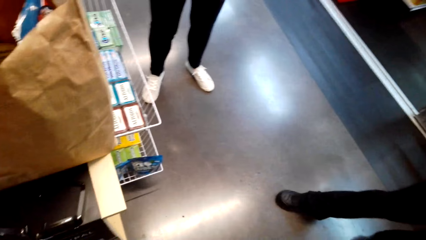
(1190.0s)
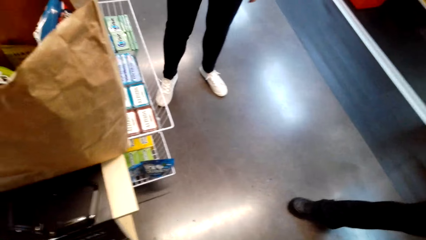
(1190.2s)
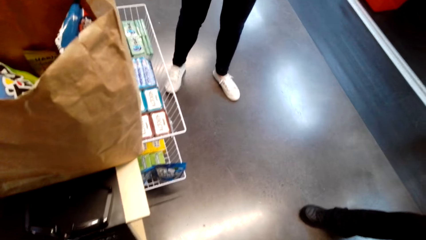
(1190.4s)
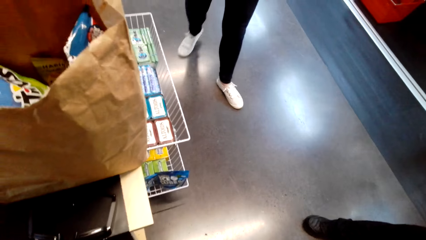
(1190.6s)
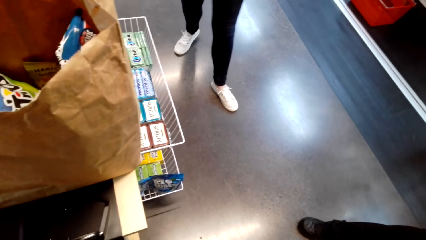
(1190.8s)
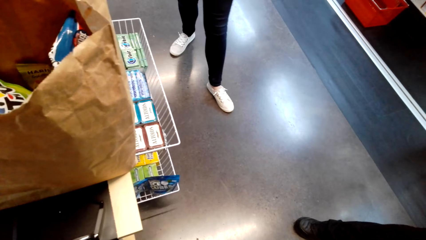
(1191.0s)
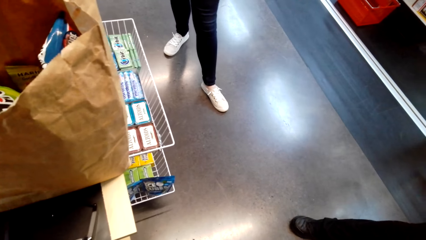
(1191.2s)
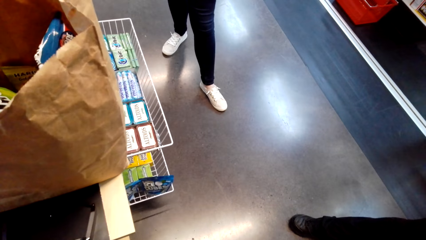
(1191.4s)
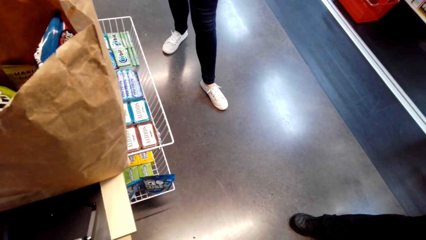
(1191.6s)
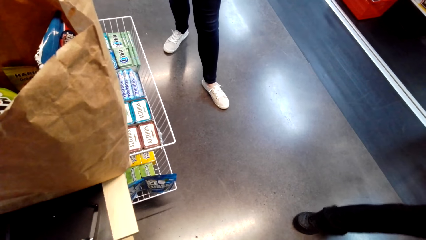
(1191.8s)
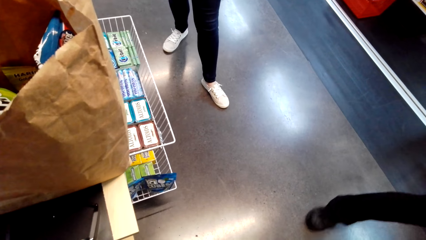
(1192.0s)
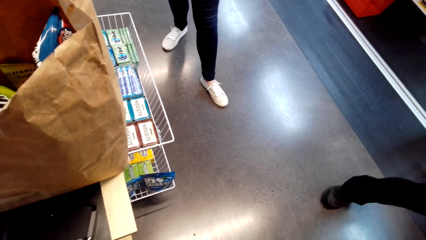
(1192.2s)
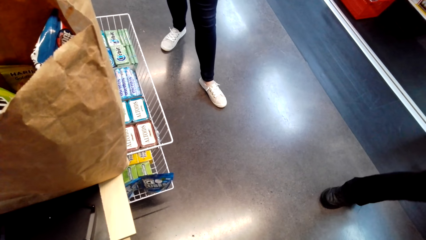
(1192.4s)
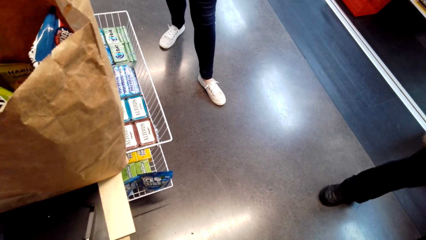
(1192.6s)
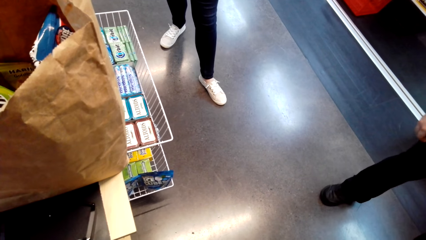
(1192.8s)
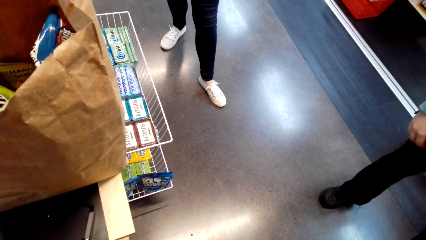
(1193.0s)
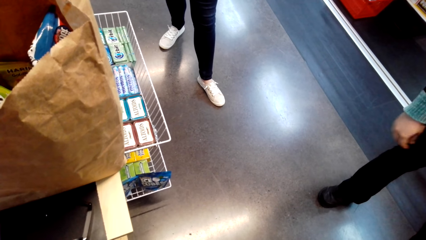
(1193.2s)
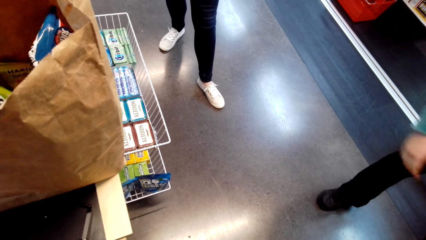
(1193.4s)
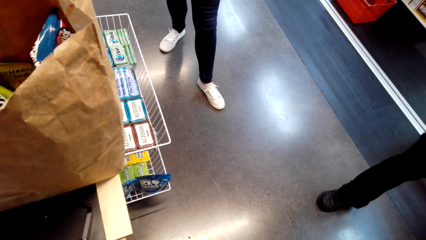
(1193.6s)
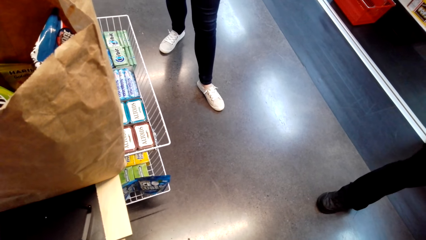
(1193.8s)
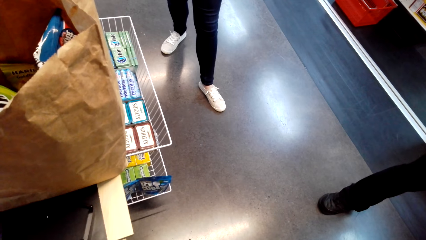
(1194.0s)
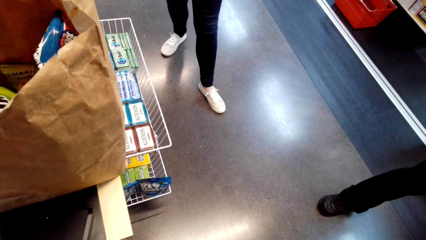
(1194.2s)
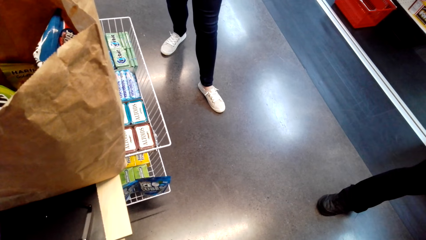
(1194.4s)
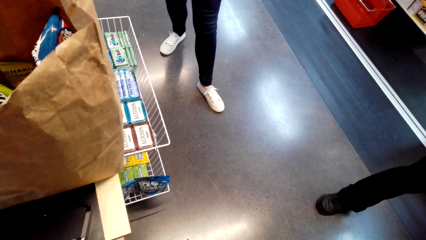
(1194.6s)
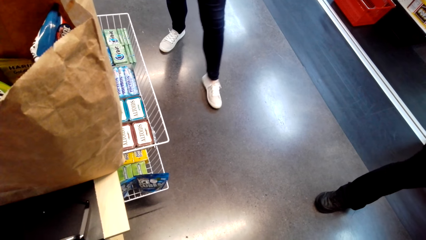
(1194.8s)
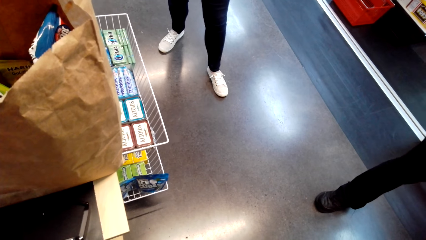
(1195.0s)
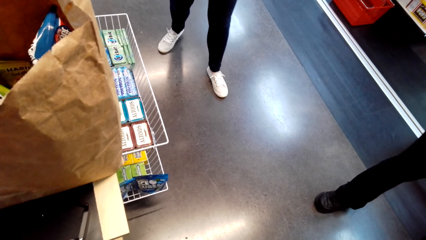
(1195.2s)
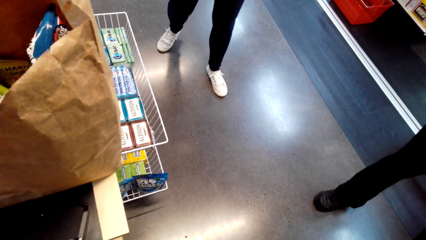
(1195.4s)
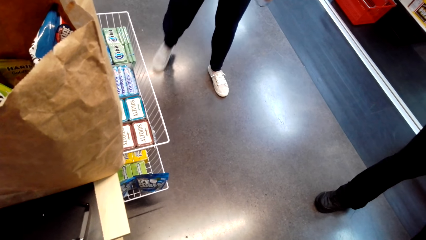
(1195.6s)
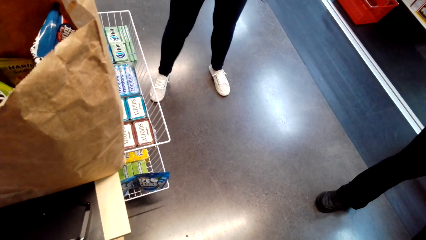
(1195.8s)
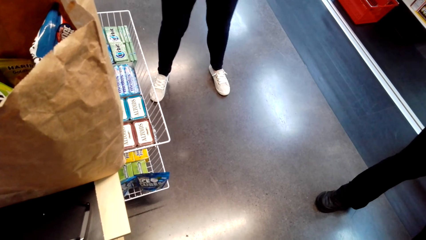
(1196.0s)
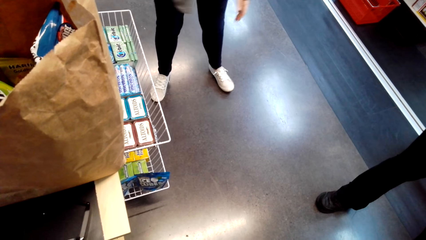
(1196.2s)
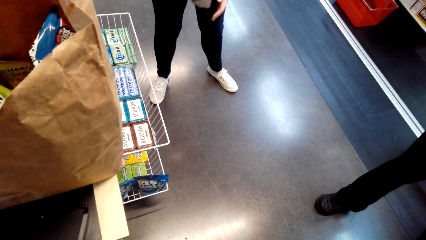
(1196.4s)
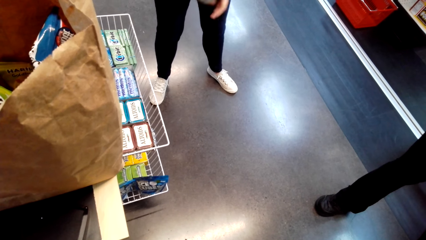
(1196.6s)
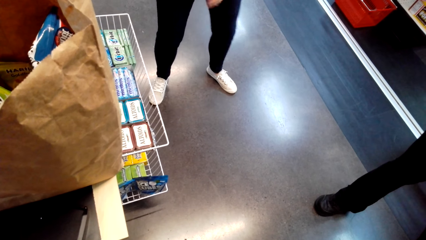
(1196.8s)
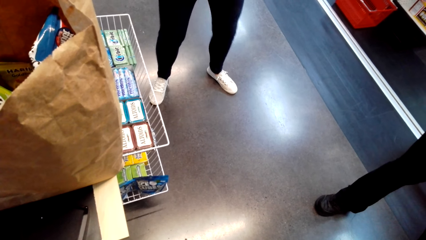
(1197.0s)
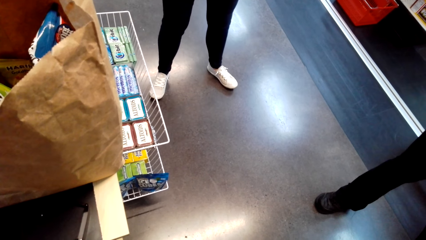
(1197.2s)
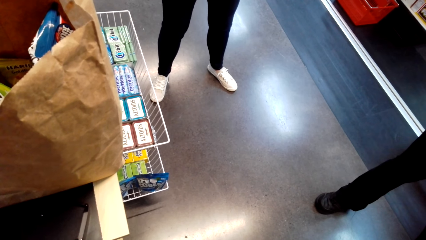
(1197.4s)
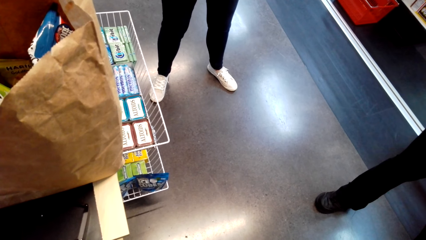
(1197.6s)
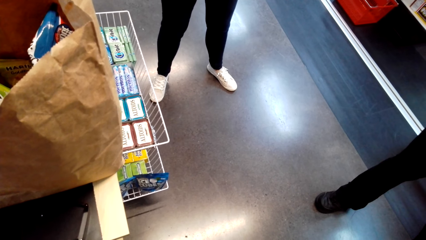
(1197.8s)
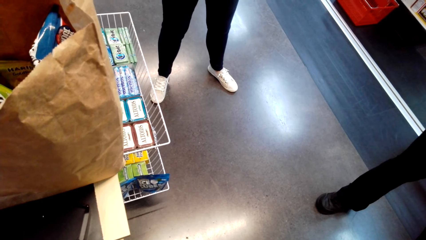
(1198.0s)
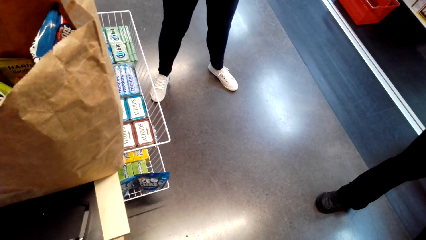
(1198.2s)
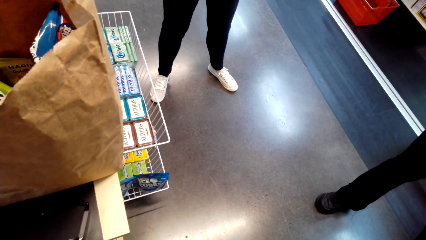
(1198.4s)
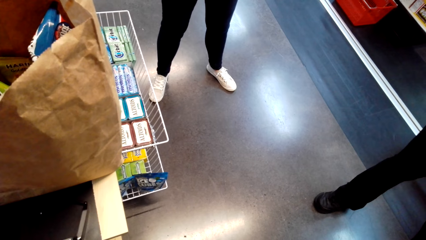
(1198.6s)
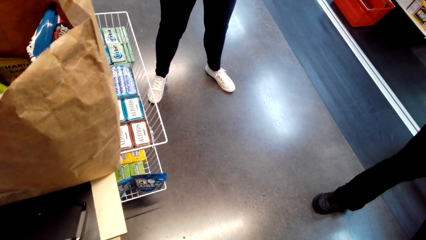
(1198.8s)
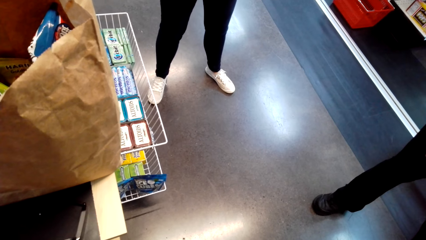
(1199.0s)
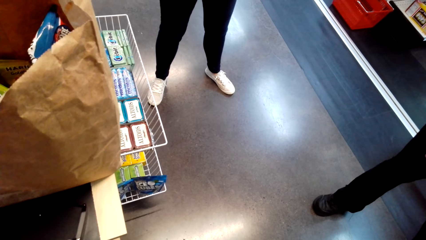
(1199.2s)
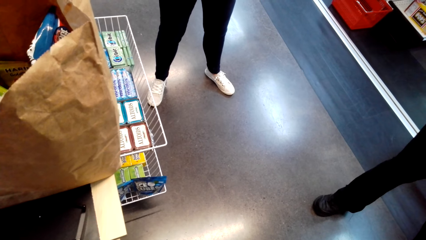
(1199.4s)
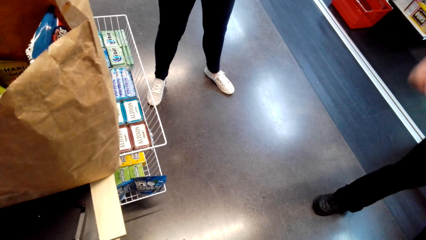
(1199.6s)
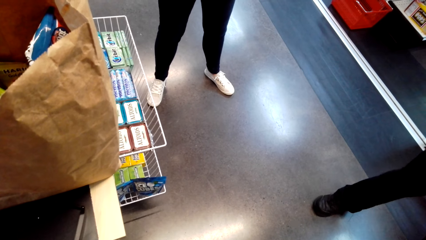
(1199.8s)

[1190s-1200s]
The camera wearer moves her leg. A woman moves her leg. The camera wearer taps her hand.
